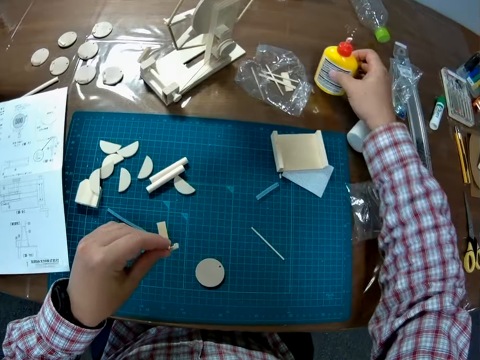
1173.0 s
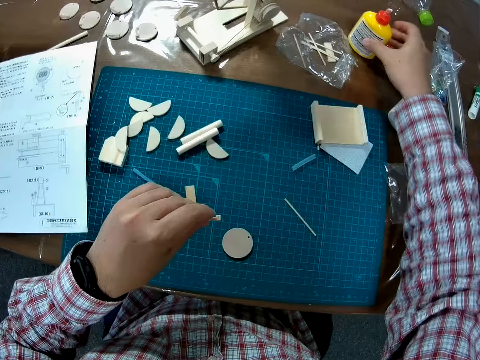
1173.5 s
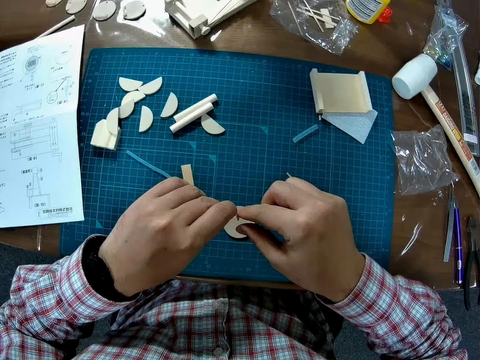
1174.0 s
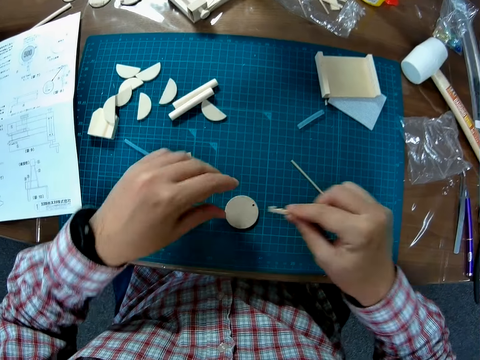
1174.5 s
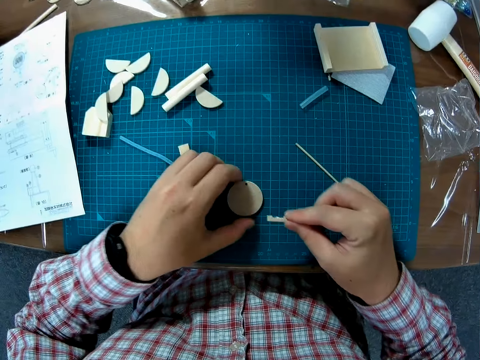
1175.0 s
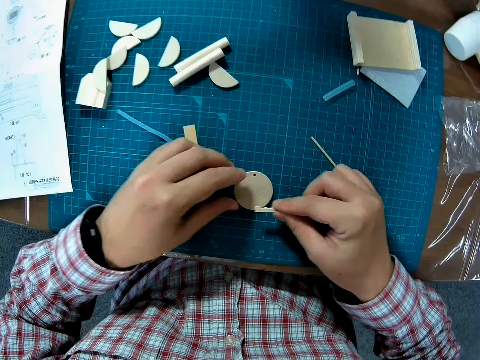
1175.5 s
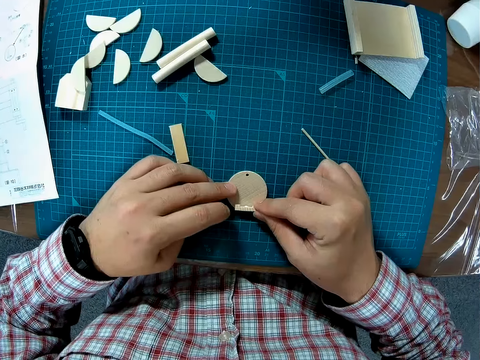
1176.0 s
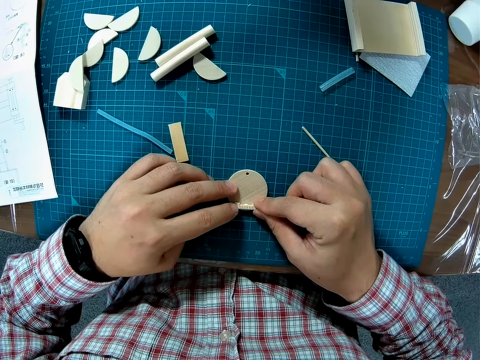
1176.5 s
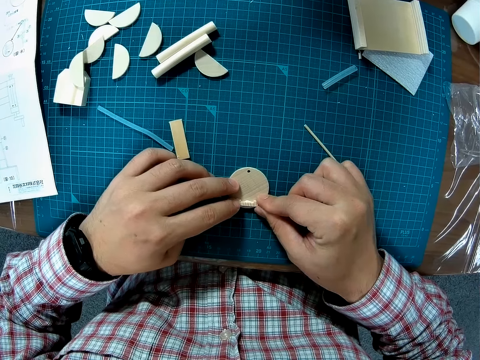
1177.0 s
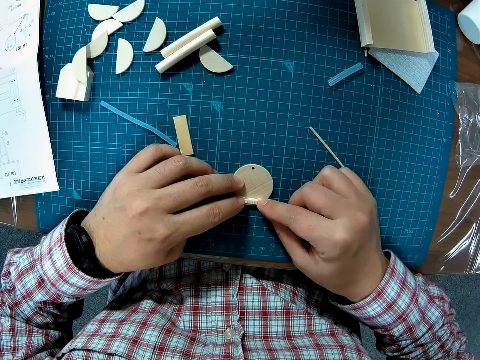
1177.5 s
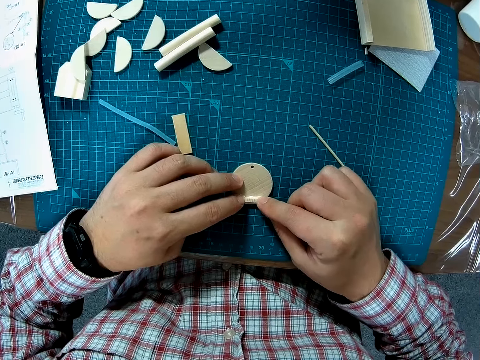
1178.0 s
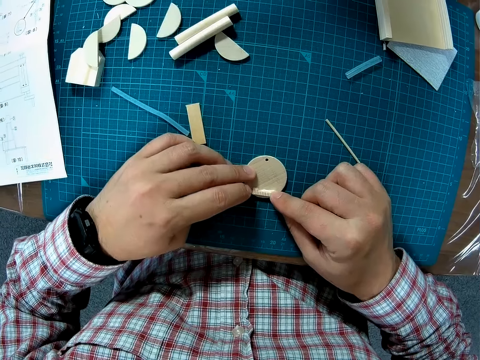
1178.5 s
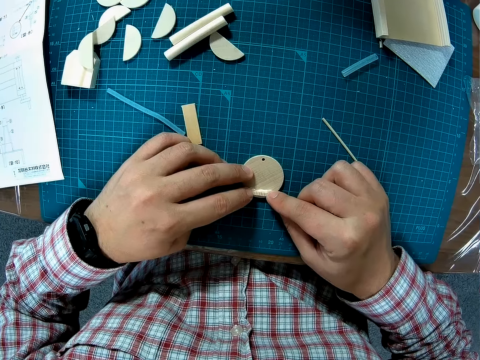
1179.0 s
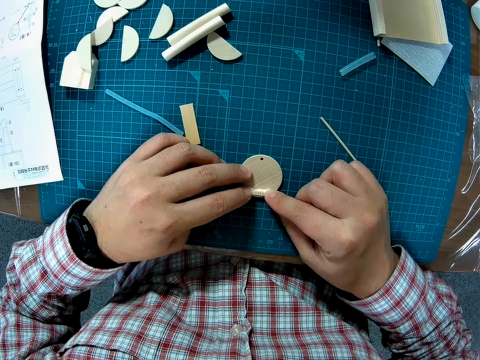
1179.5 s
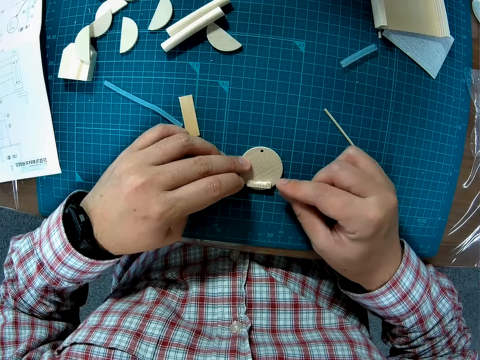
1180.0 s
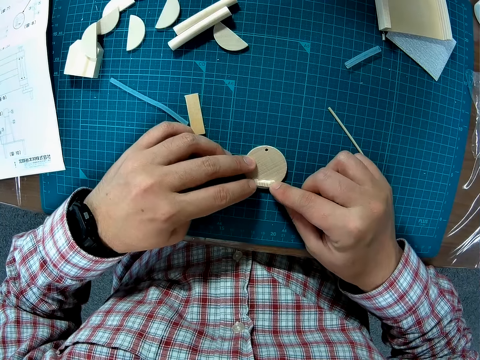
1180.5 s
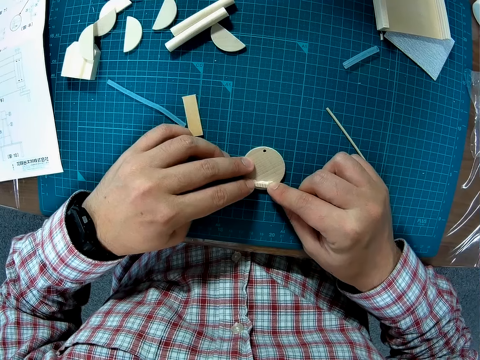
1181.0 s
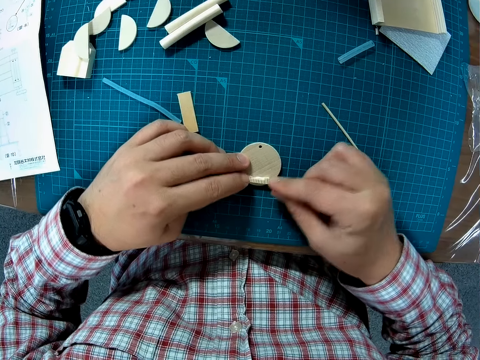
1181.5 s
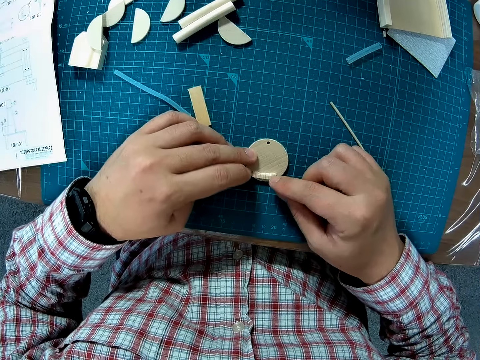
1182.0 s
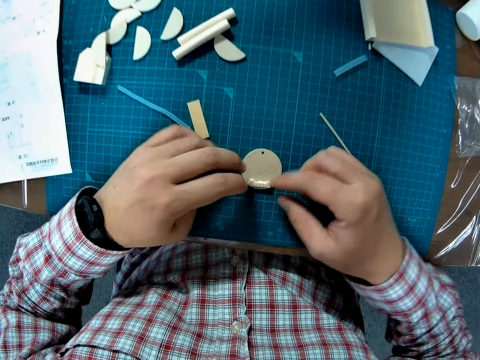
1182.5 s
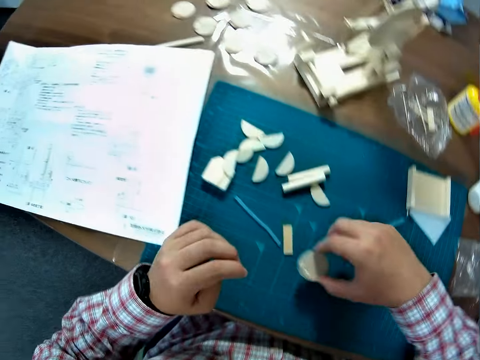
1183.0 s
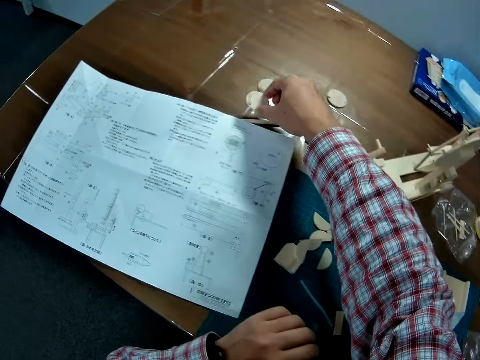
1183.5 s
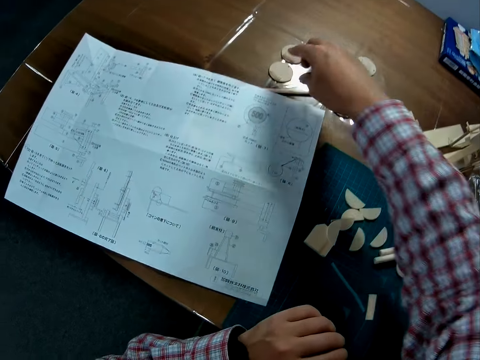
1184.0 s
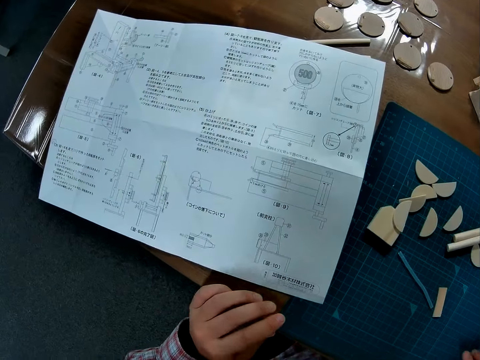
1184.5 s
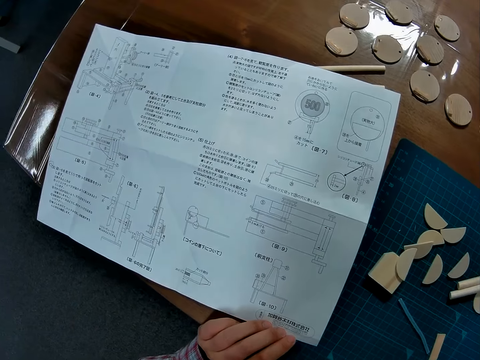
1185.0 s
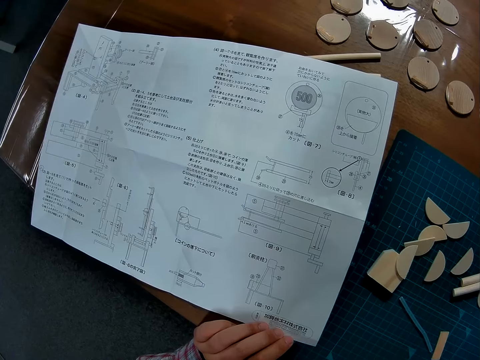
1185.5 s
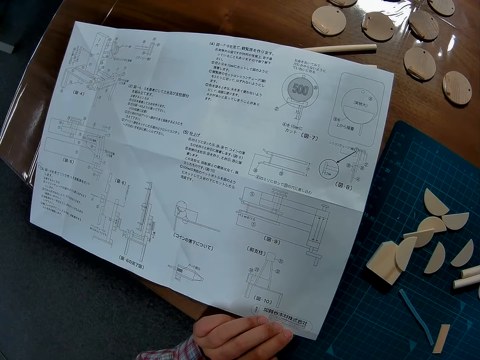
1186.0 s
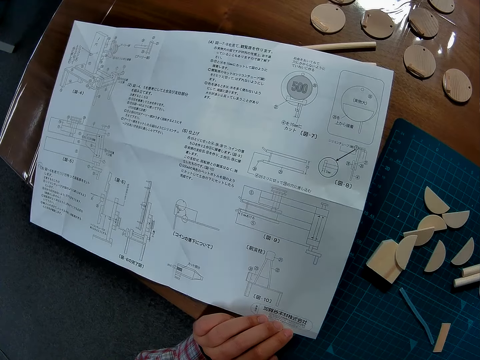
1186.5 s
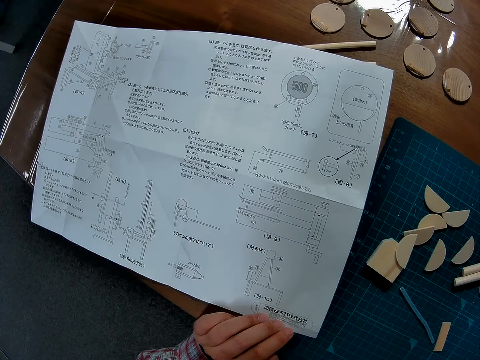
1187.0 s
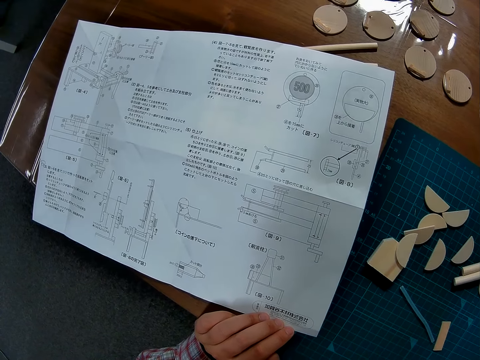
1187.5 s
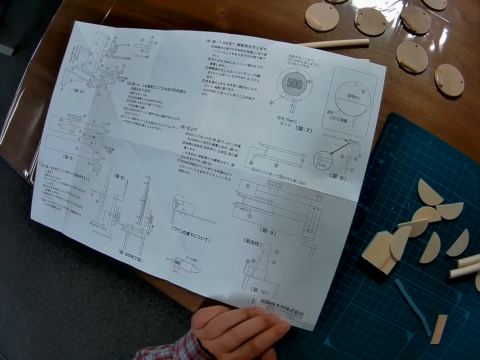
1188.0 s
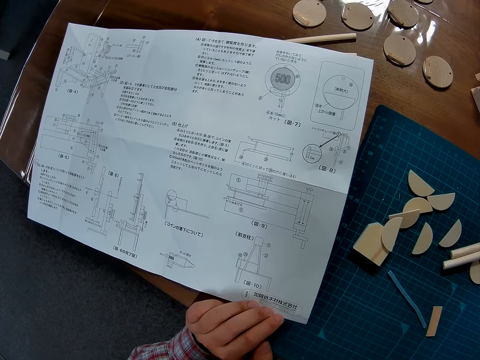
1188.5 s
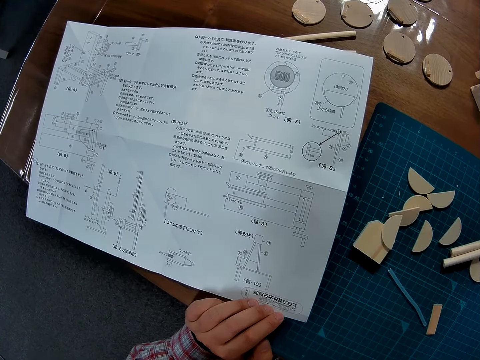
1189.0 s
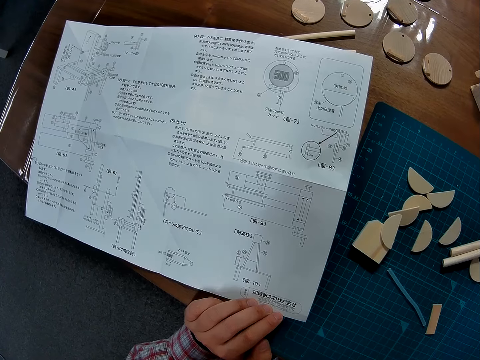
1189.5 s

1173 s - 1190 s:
The camera wearer puts the glue bottle on the table. They adjust the glued piece of craft material. They adjust the piece of craft material on the mat craft board. They stick the two pieces of craft material together on the mat craft board. They place the small wood piece on the round wood piece. They pick the joined pieces with the right hand. They take the round wood piece forward on the table. They place the joined pieces on the table. They look towards the manual paper.

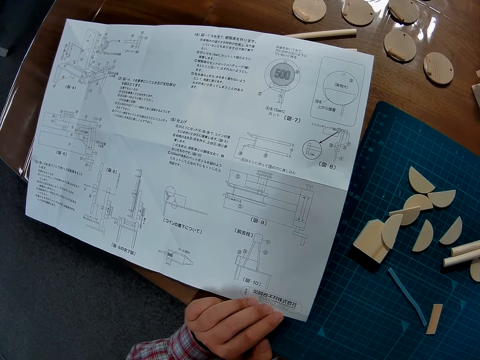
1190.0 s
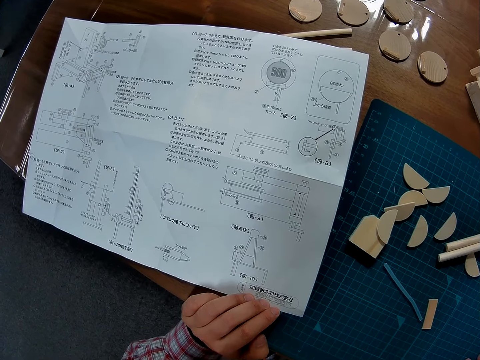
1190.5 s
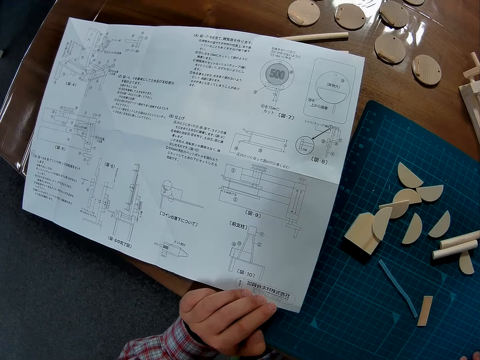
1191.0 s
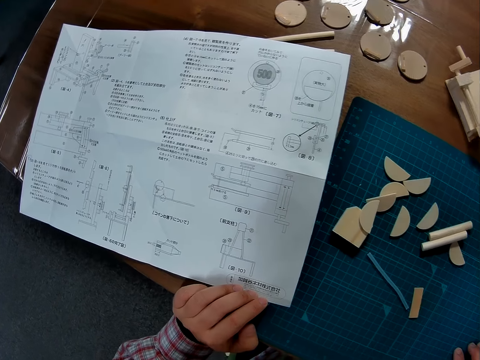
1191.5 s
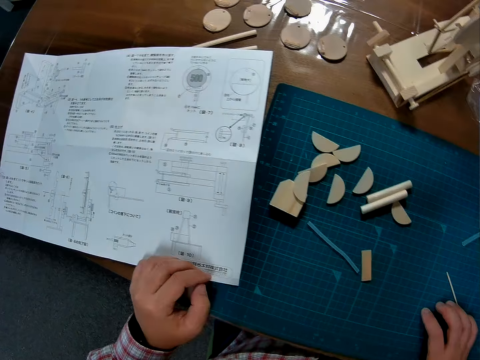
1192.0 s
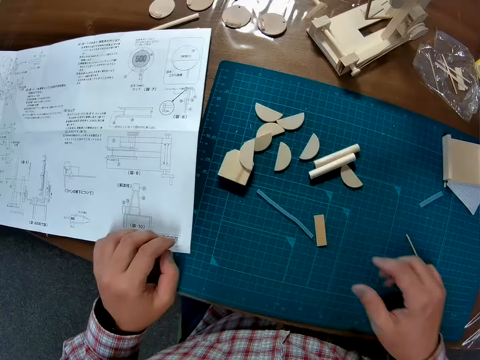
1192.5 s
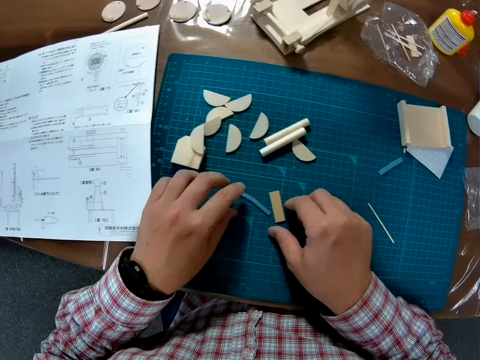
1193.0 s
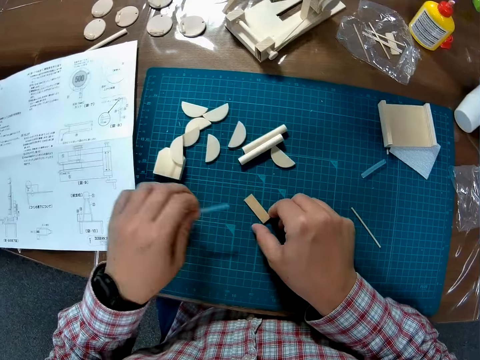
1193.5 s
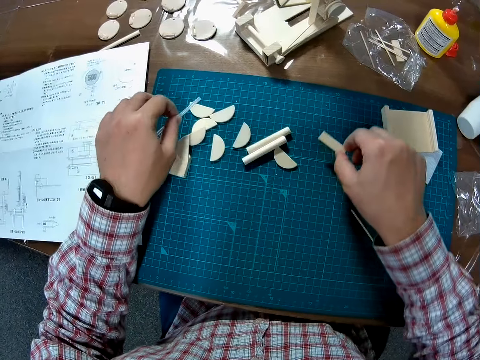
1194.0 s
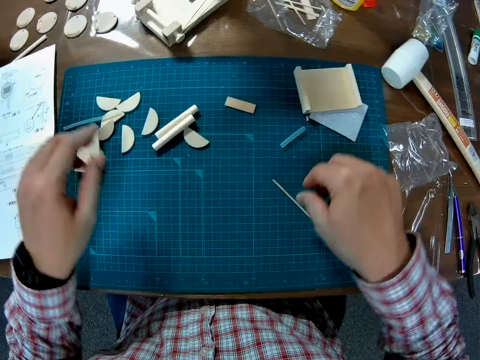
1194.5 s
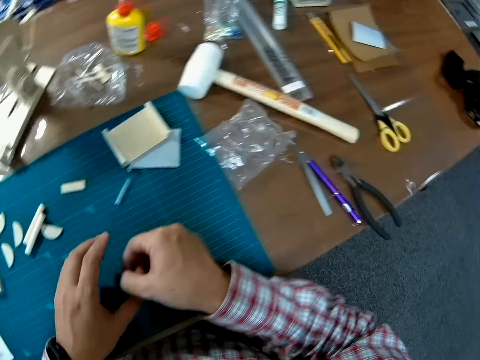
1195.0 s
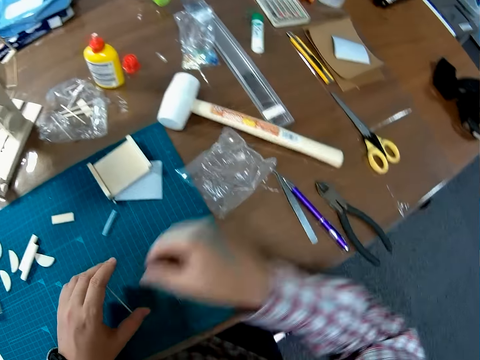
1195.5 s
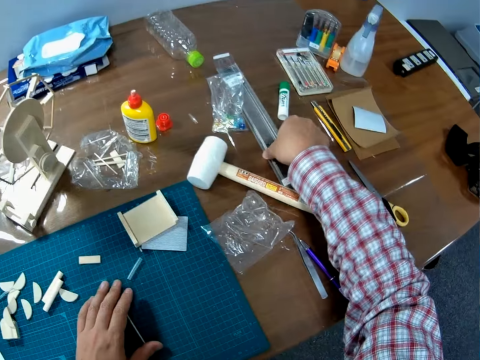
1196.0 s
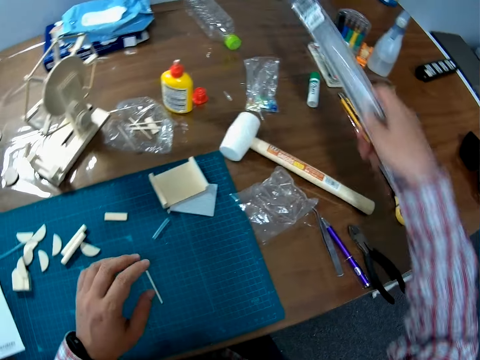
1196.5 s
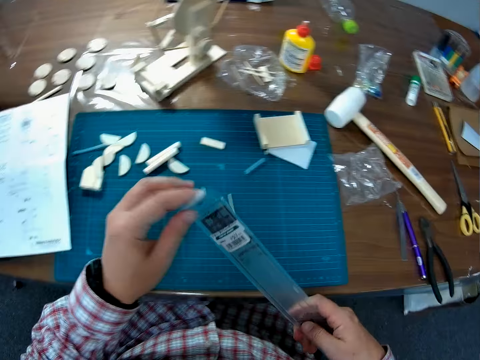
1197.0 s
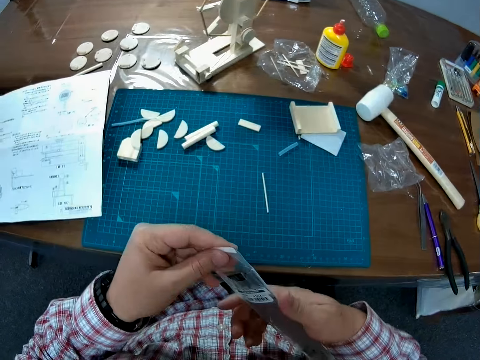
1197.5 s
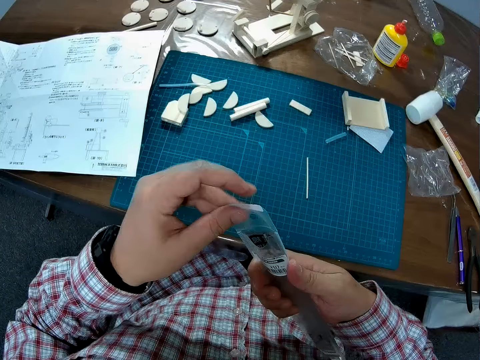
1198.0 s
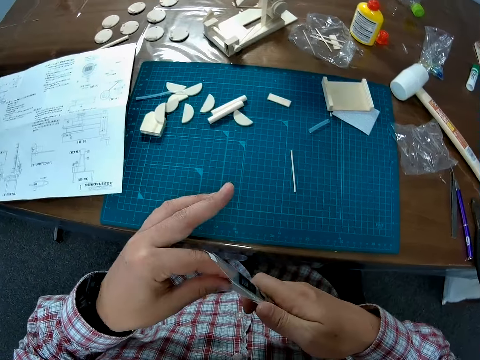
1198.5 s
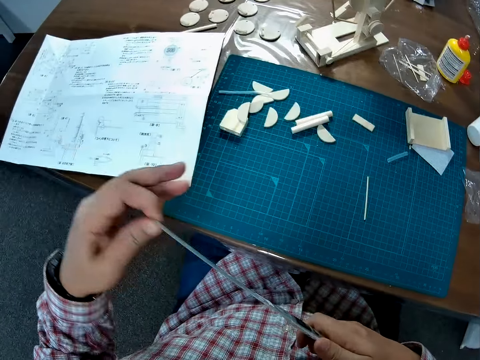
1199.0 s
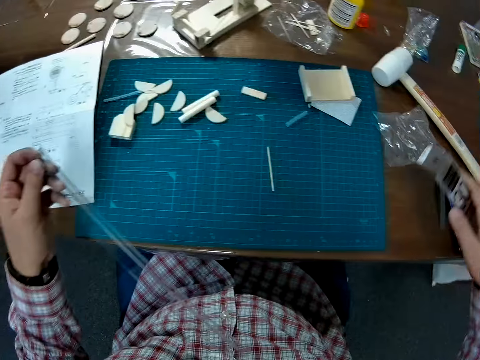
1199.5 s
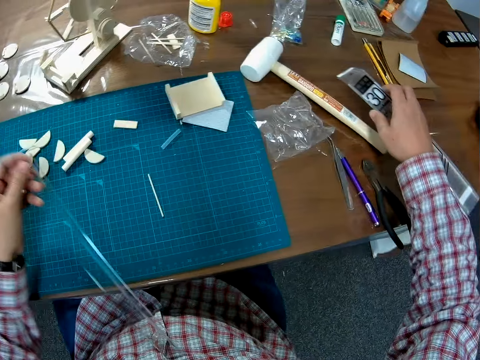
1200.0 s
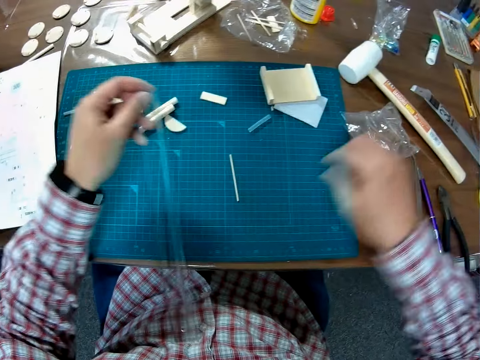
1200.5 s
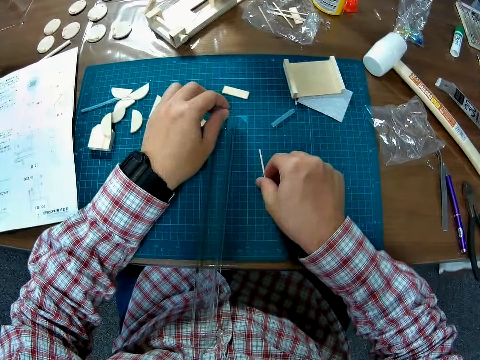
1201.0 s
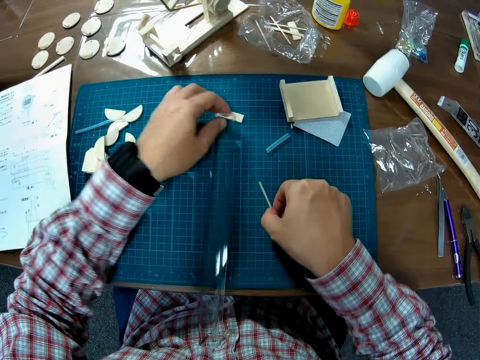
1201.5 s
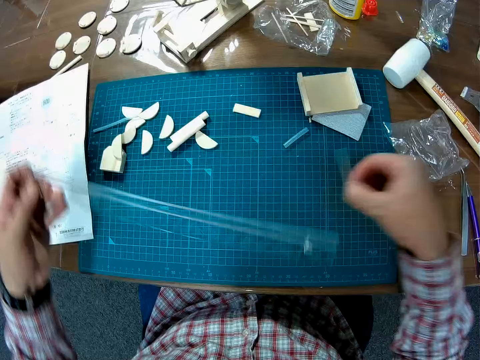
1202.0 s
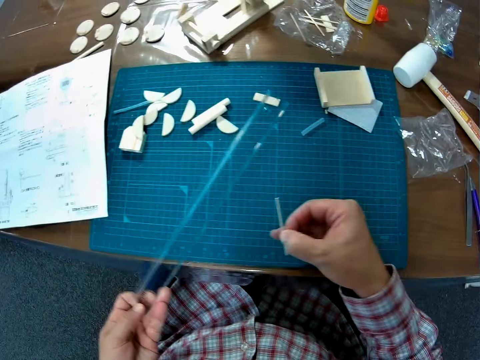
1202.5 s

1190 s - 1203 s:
The camera wearer looks towards the pieces on the mat craft board. They put aside the pieces on the mat craft board. They pick a piece of craft material on the mat craft board. They move a wood piece a bit on the table. They switch the material to the left hand. They pick a ruler inside a paper on the table. They put the piece of craft material on the mat craft board. They remove the ruler from the paper. They put the paper aside on the table. They pick the piece of craft material on the mat craft board. They place the ruler on the table mat. They rotate the ruler.
